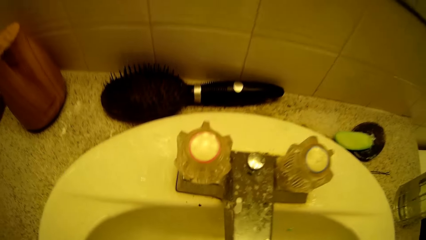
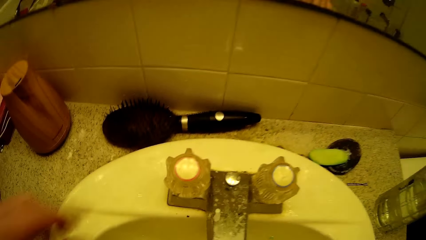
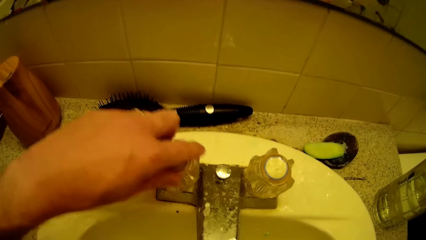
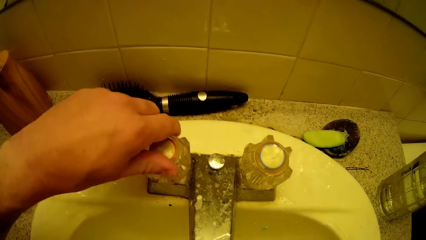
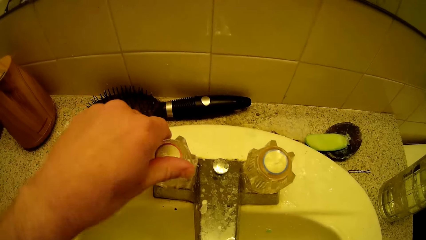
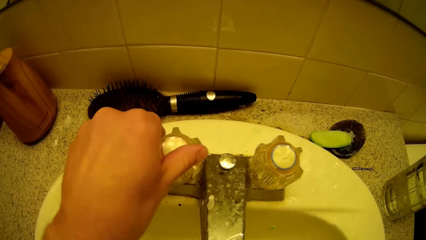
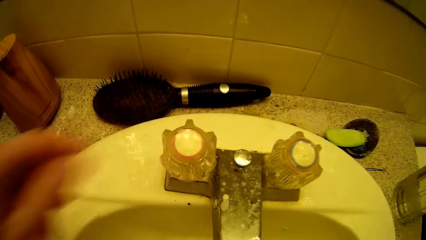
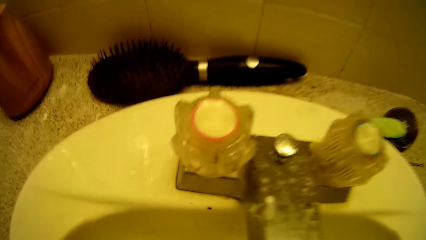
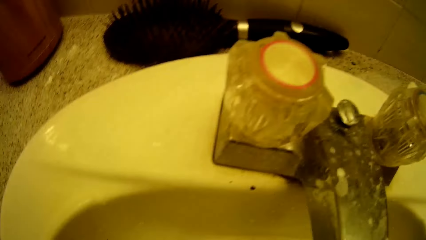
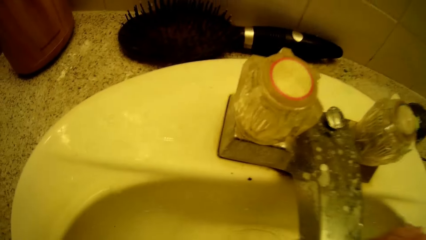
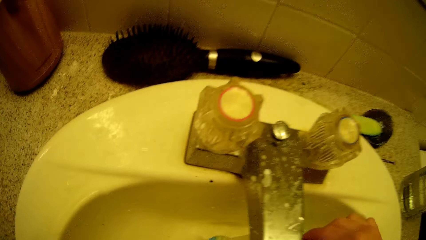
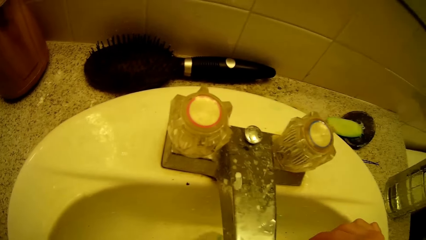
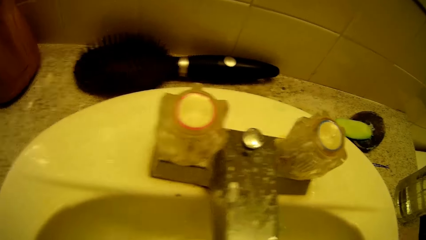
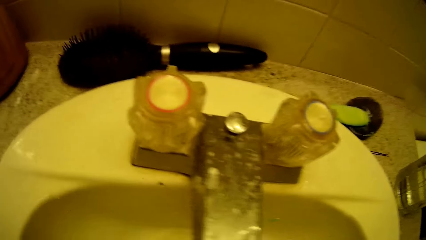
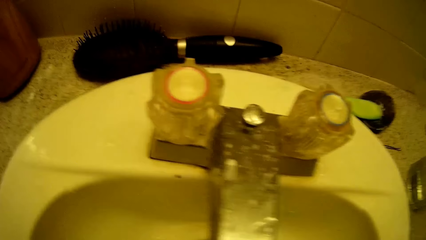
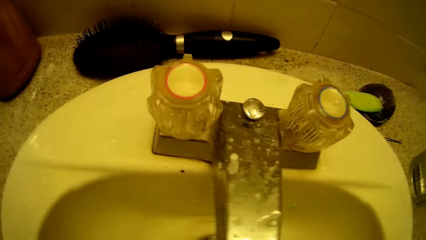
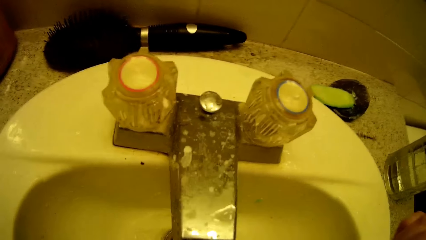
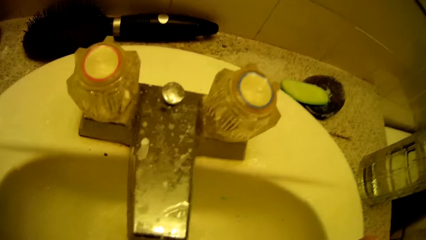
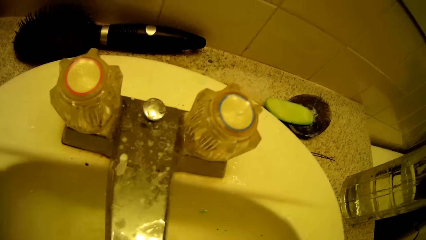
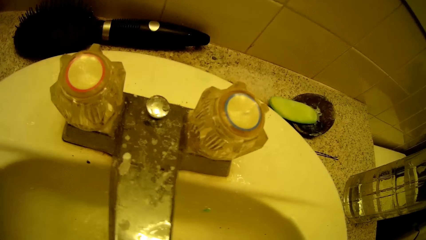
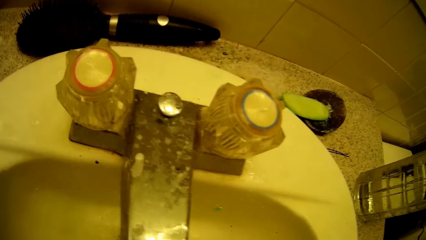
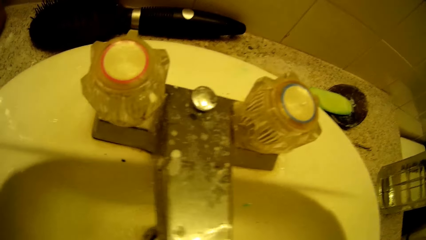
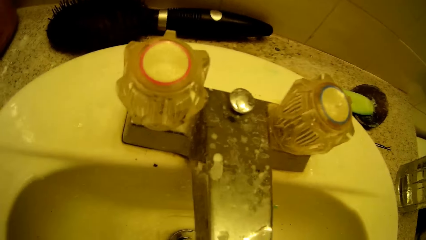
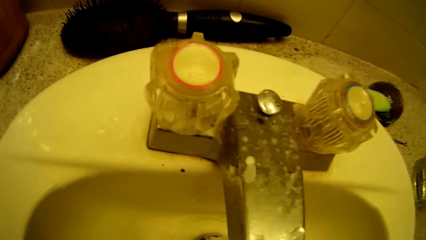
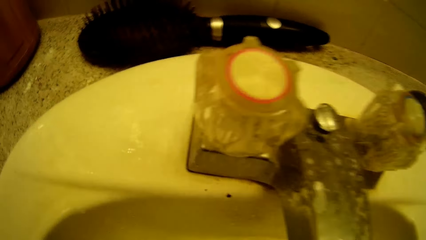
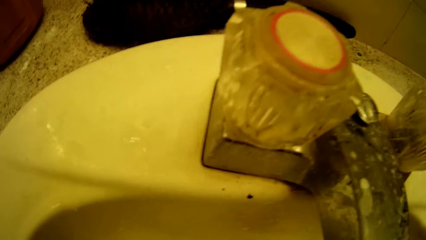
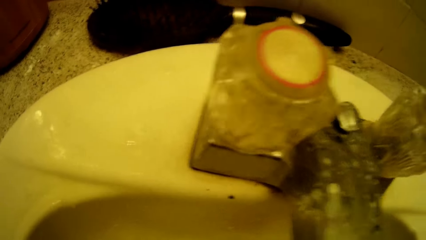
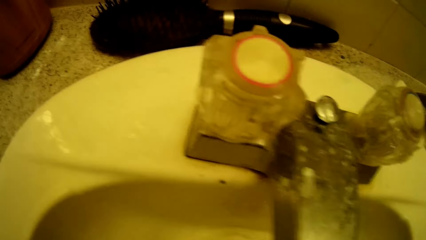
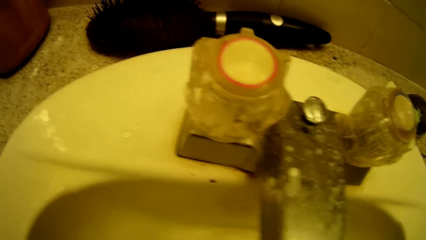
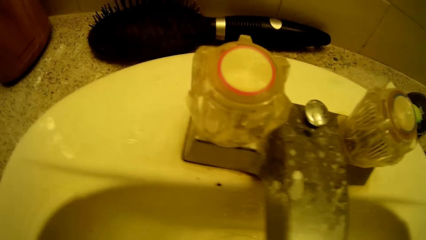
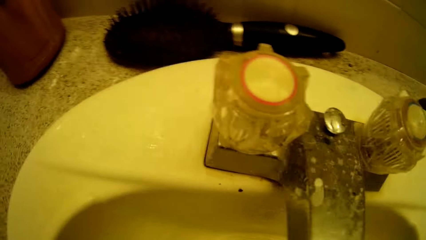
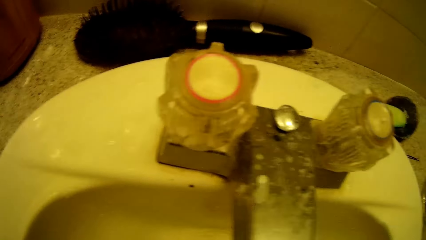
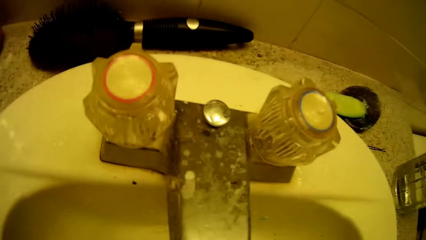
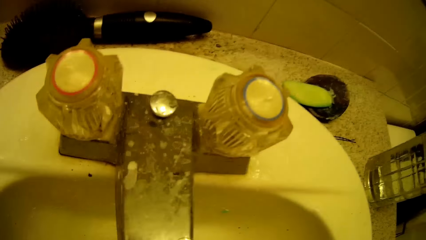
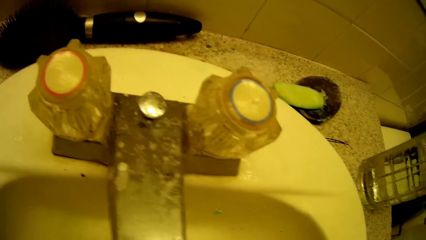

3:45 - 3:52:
The camera wearer opens the toilet sink tap with his left hand.

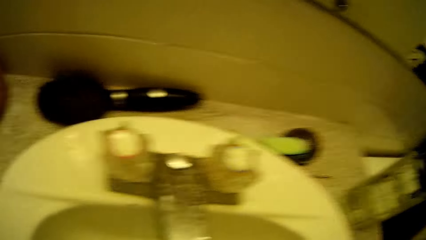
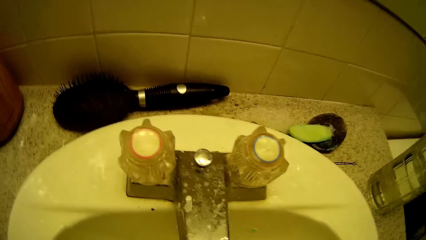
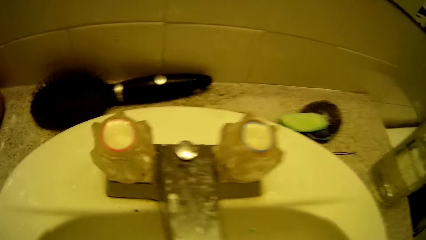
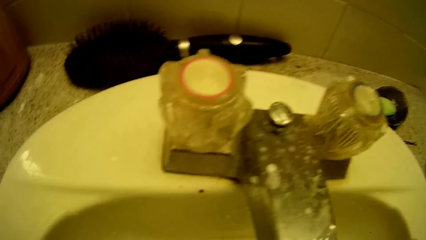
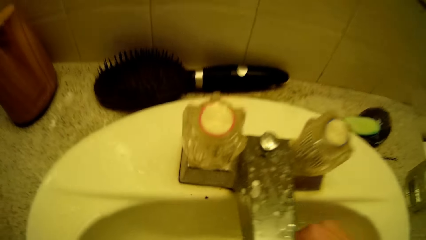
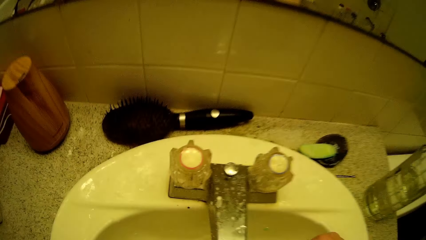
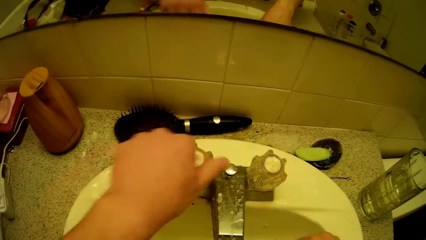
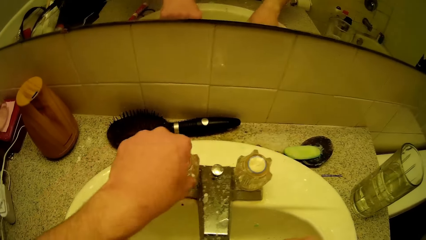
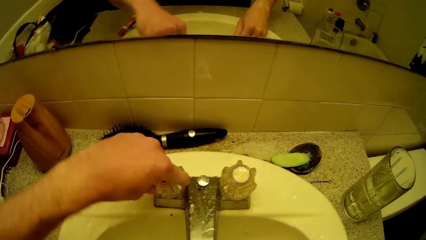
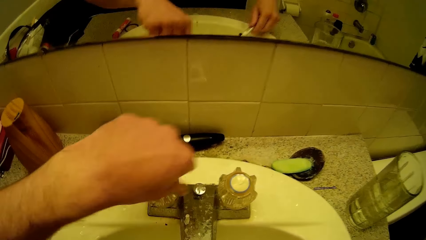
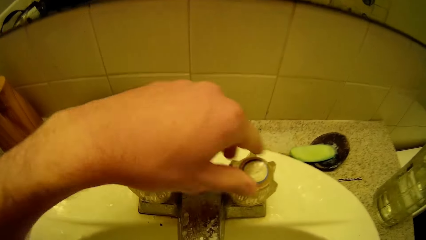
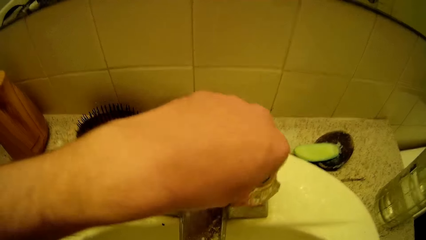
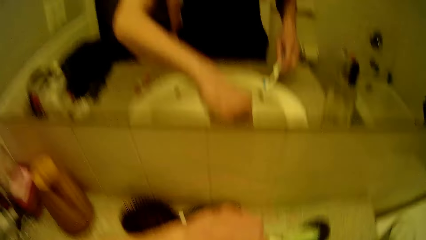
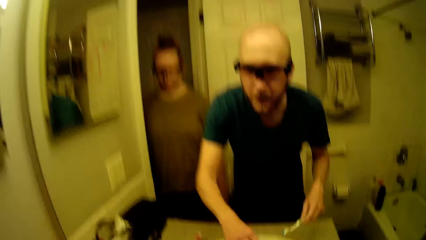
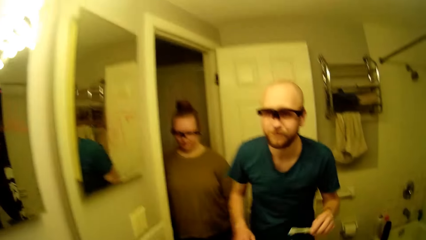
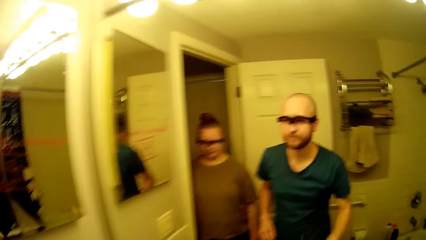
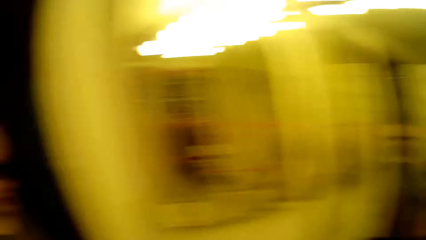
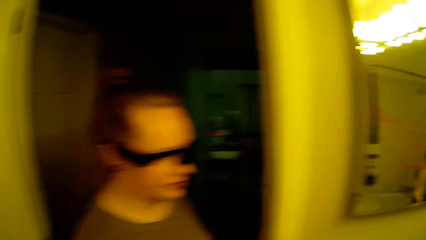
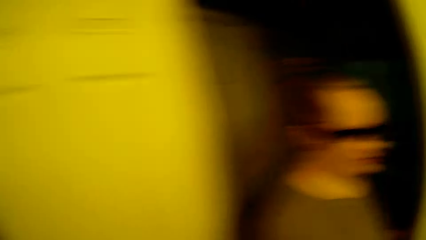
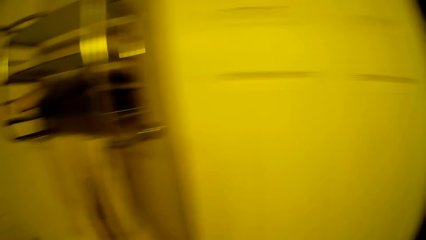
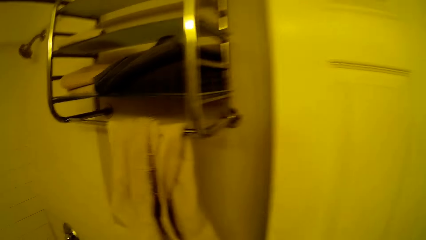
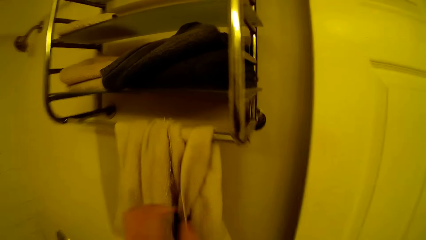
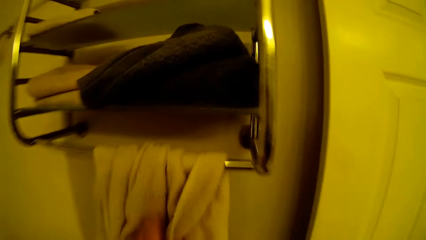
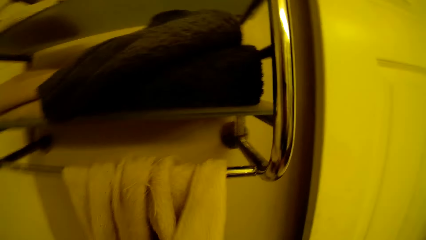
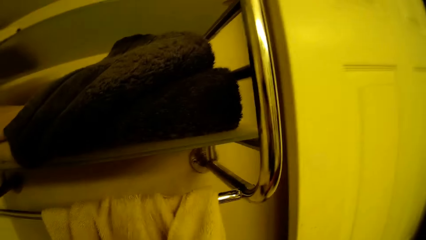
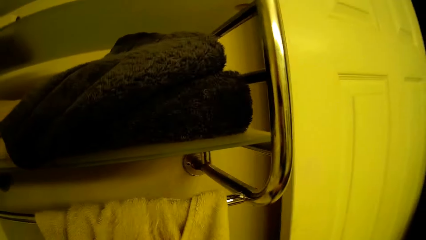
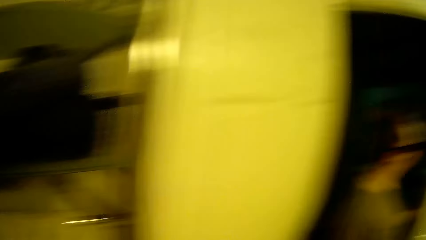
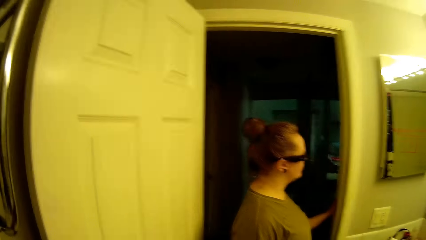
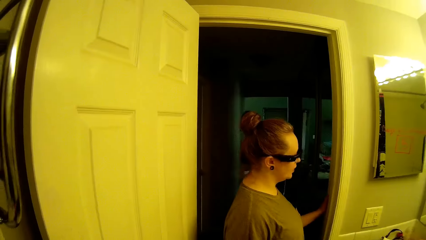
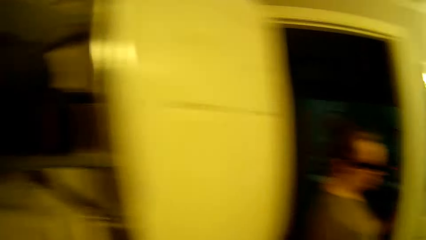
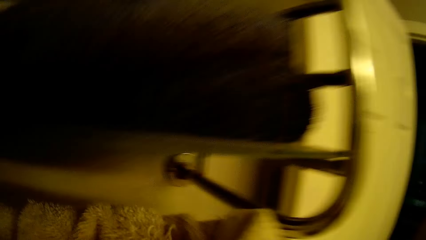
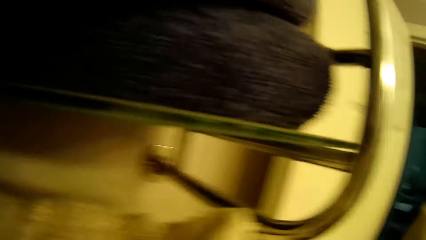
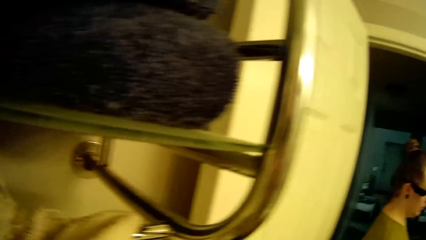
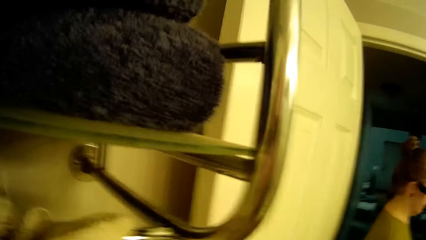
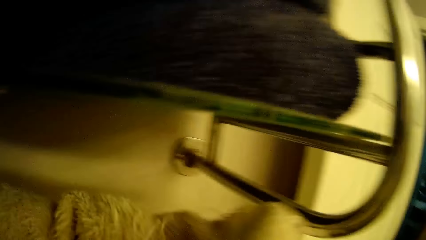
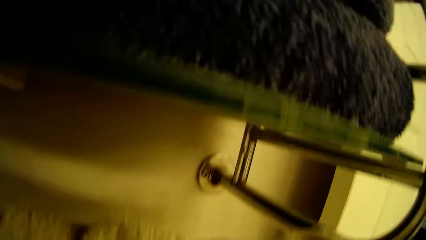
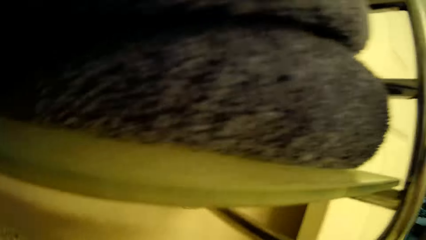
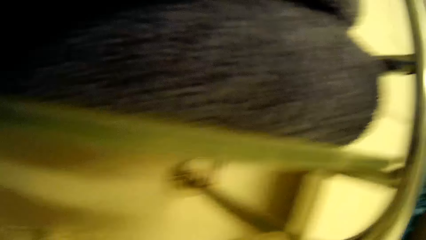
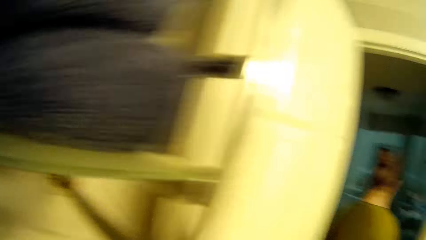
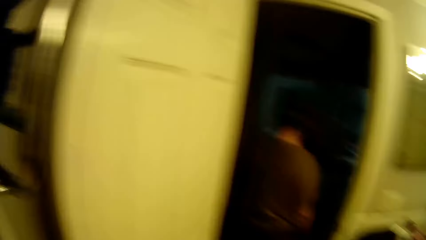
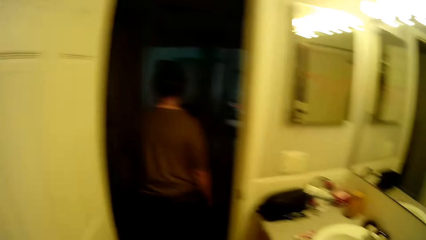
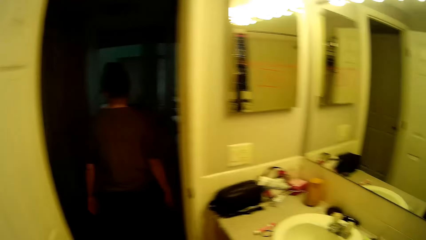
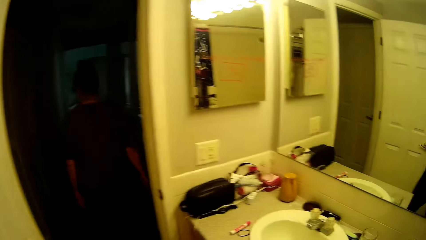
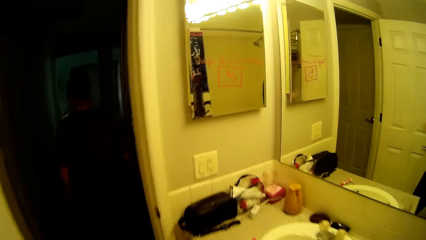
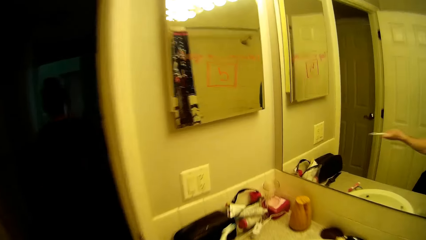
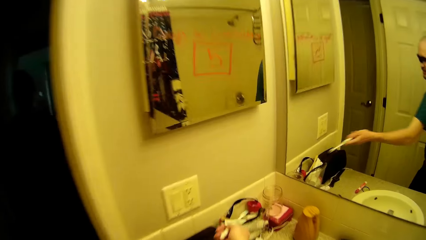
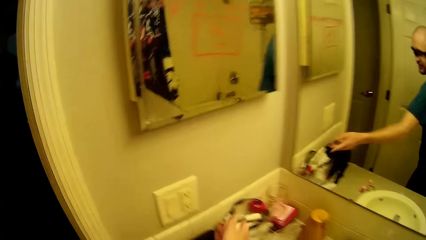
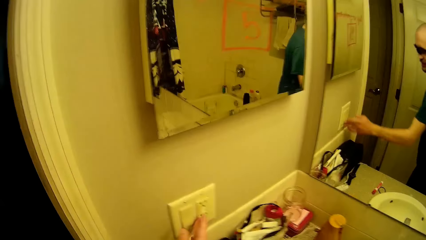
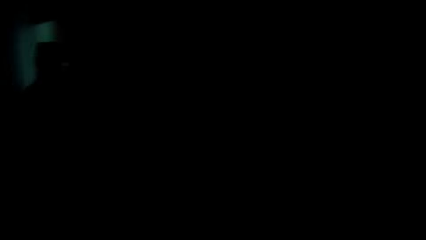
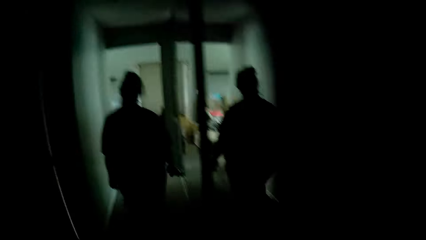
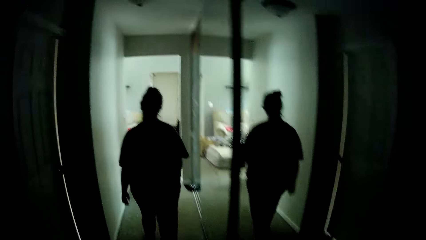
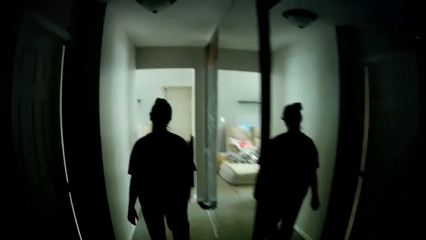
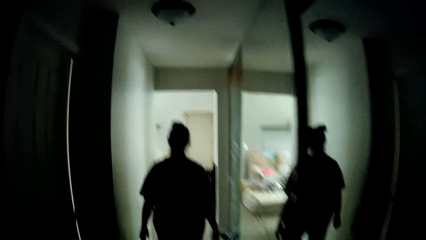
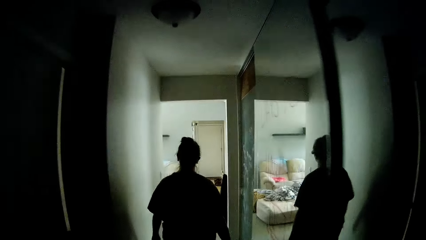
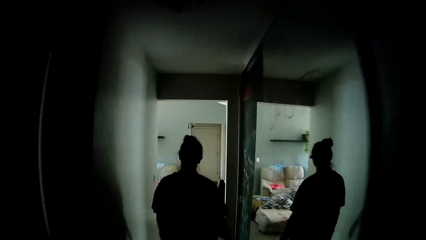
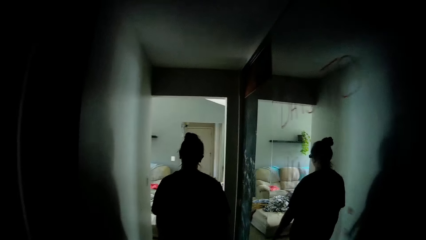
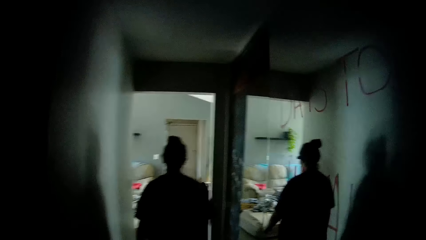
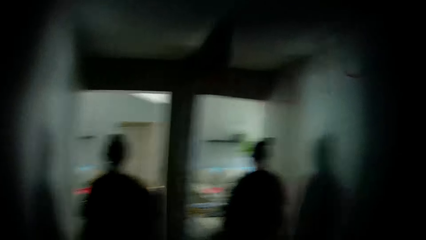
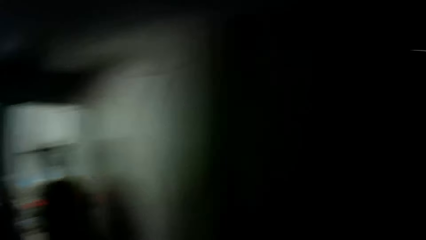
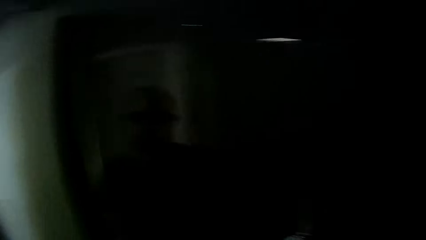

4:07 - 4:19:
The camera wearer closes the toilet sink tap with his left hand. He walks around. He touches the towel on the toilet rack with his hand and takes the towel. The woman walks through the hallway from the toilet. The camera wearer puts the toothpaste tube in his left hand into the transparent bag on the toilet sink. He switches off the toilet light with his left hand. He walks through the hallway from the toilet.
